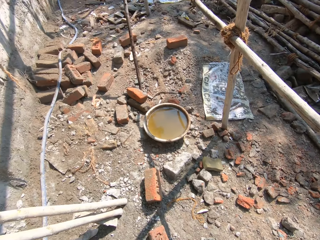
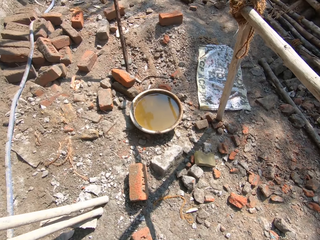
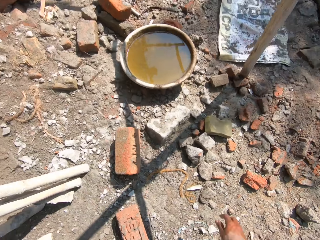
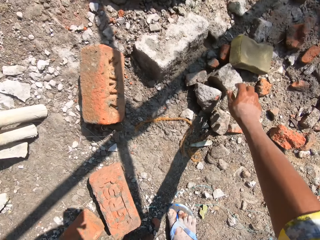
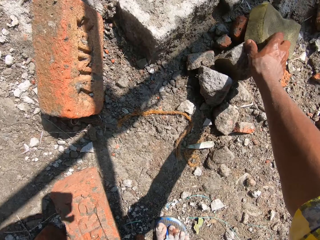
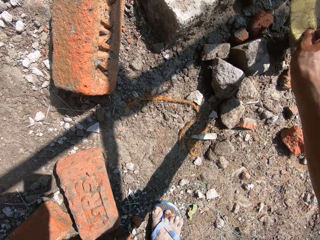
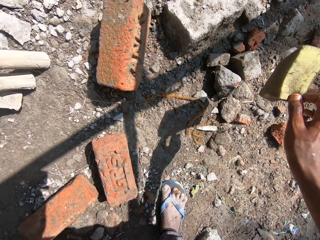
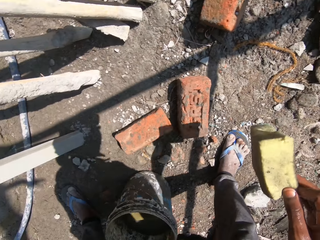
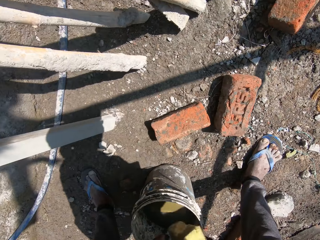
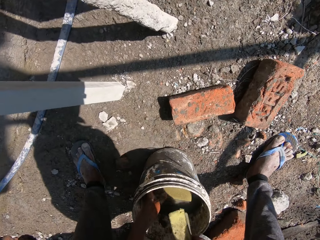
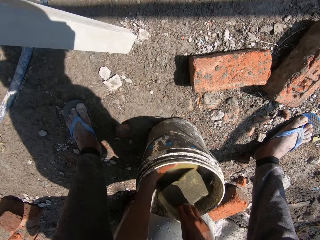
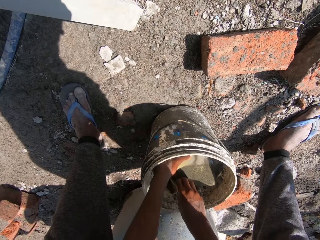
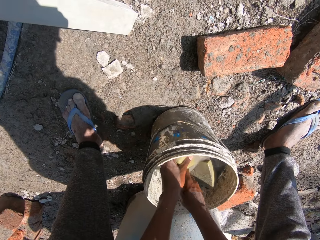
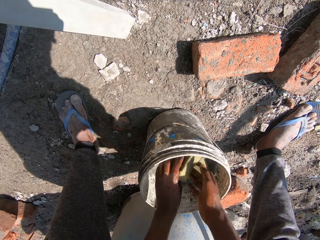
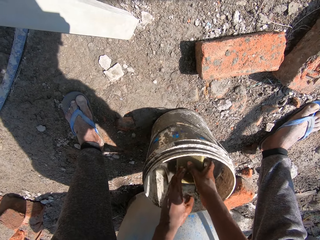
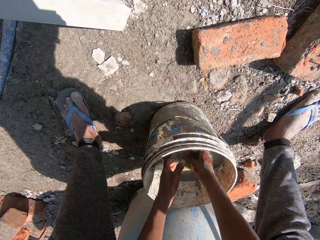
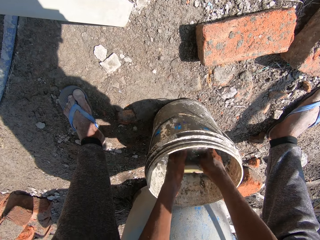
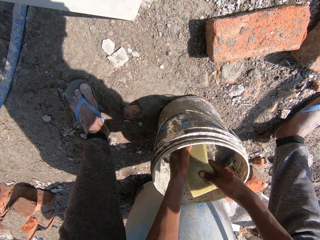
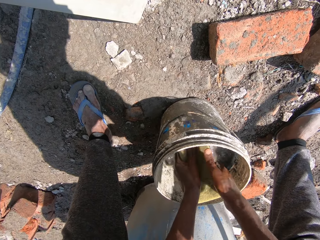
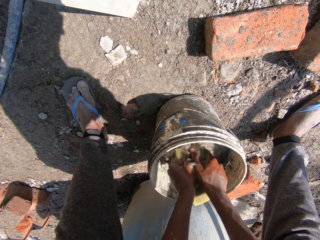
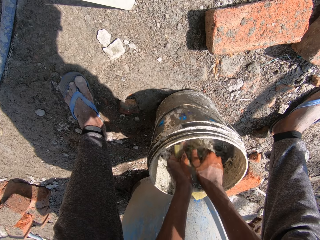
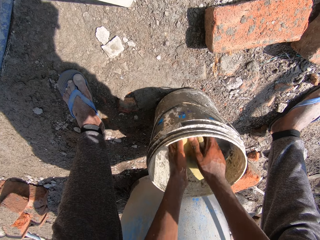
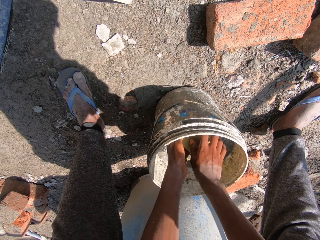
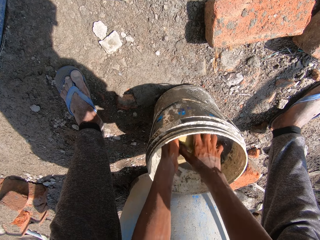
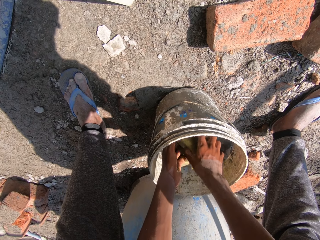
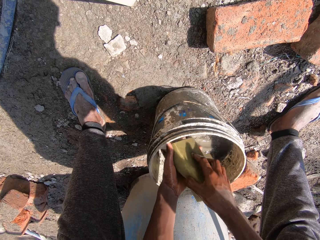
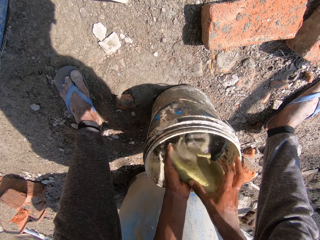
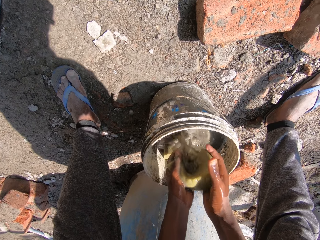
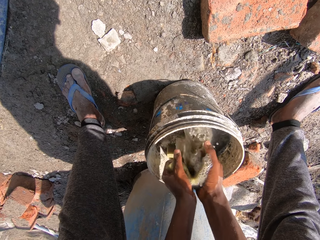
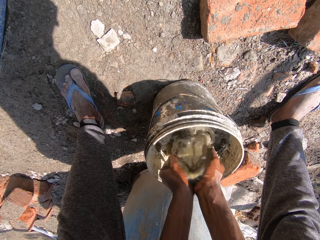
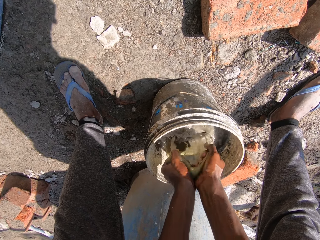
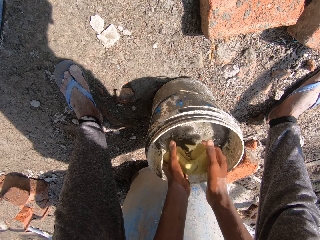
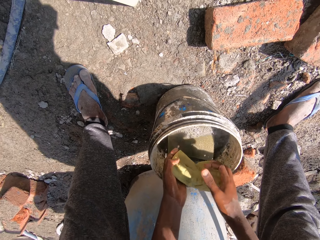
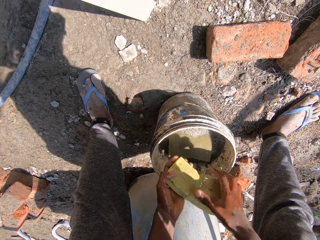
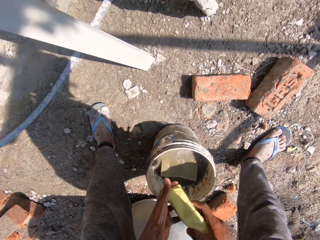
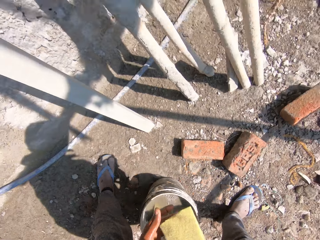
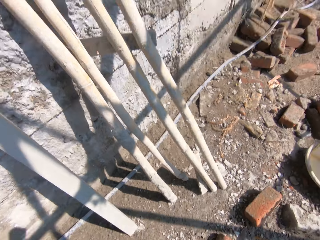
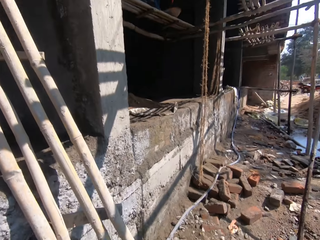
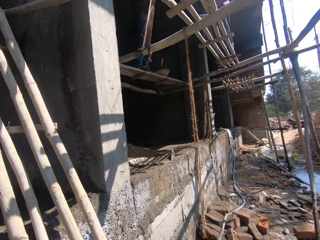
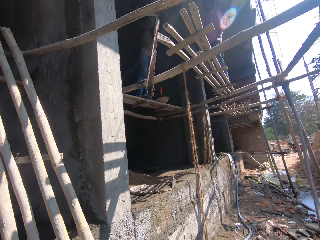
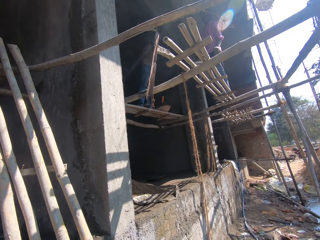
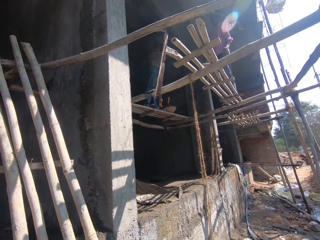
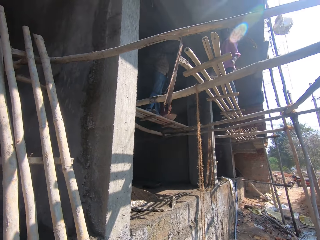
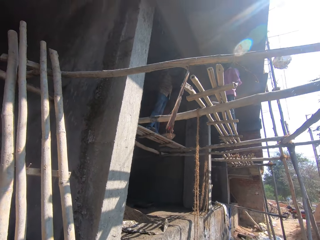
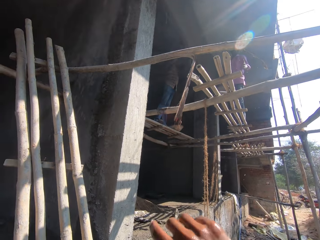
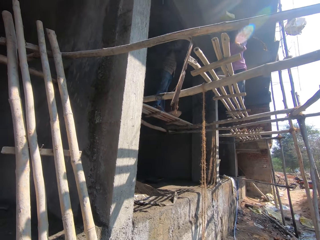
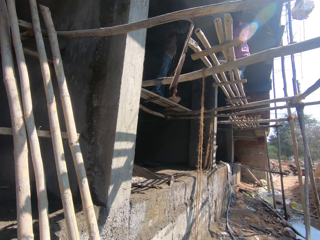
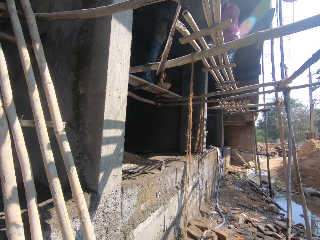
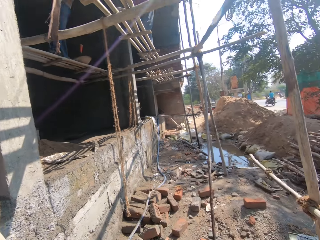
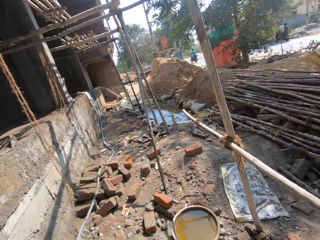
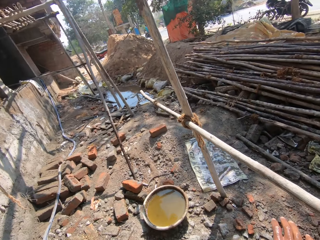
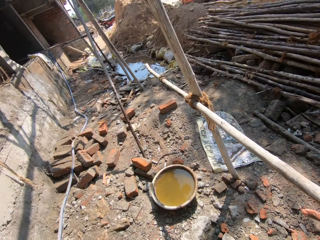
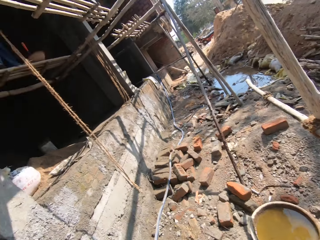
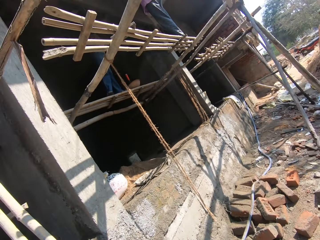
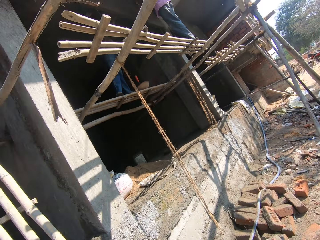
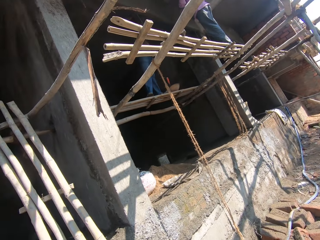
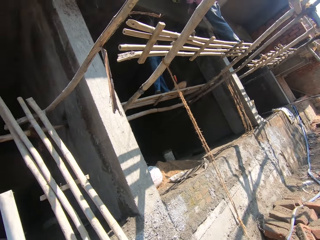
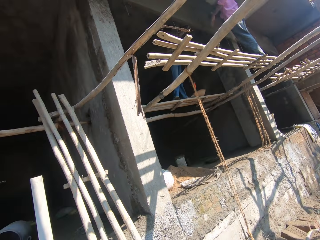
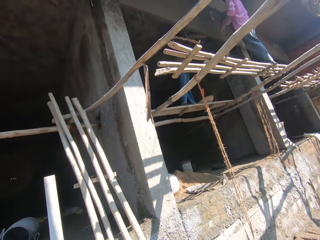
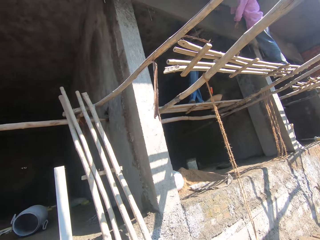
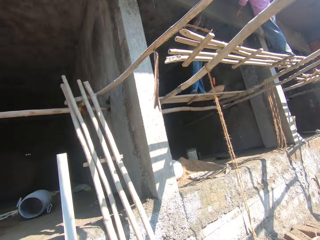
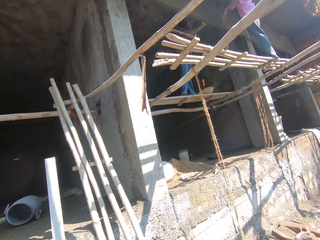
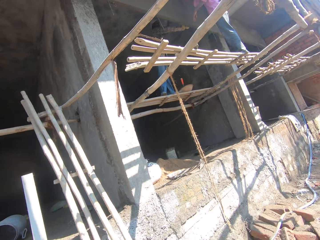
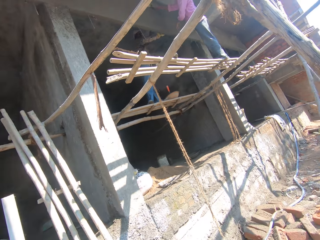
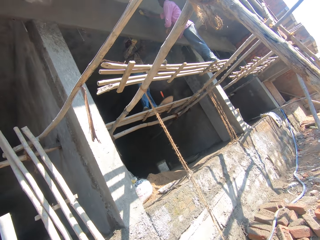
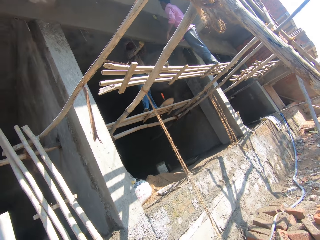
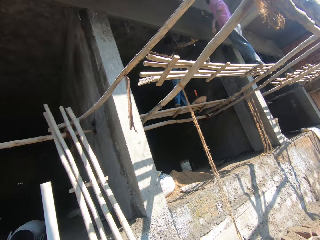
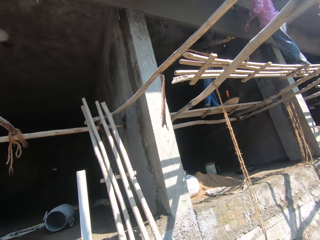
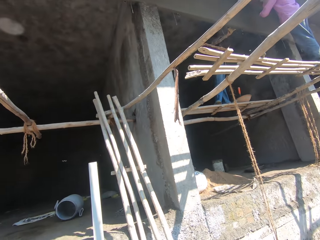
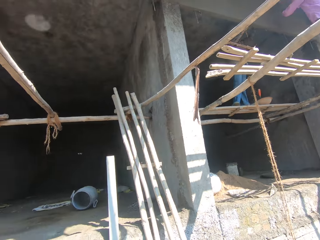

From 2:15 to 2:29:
The camera wearer picks up the sponge on the ground with his right hand. He dips the sponges in the bucket of water. He drops the sponge on the water with his right hand. He squeezes the sponge with both hands. He drops the sponge on the water with both hands. He squeezes the sponge with both hands. He throws the sponge to a person with his right hand. He touches the timber with his right hand.

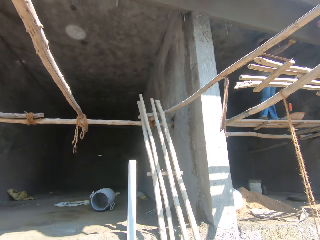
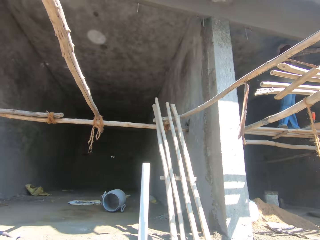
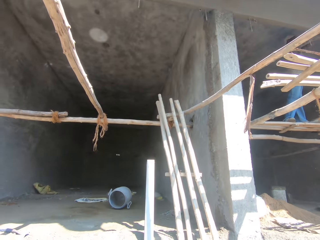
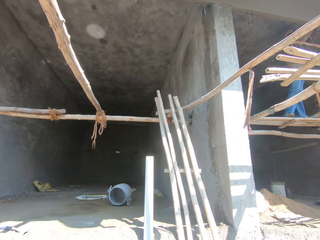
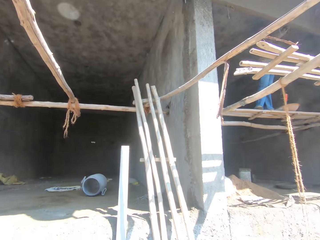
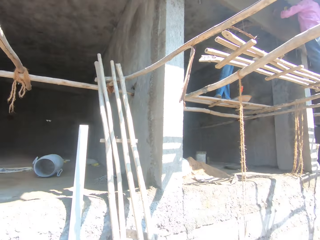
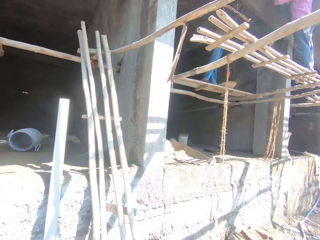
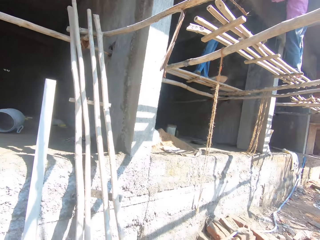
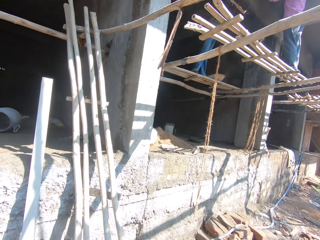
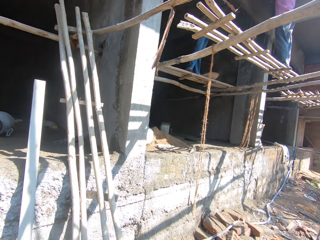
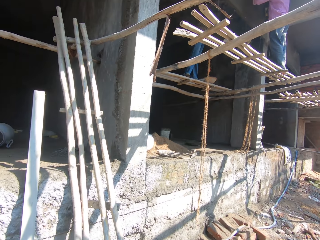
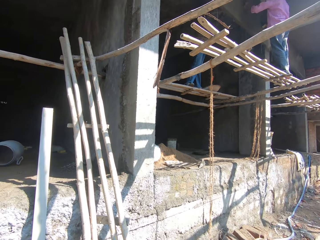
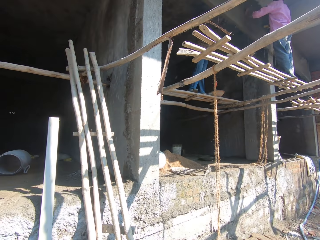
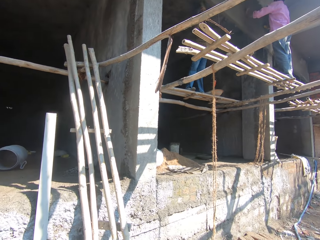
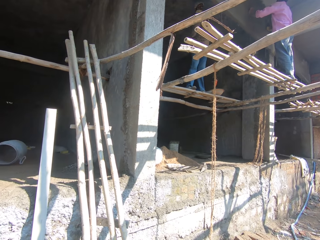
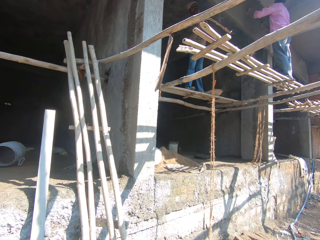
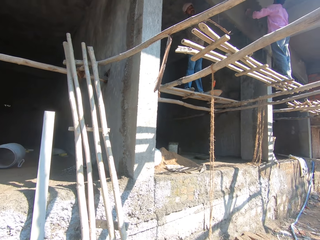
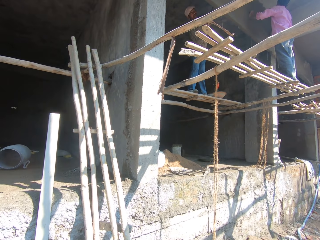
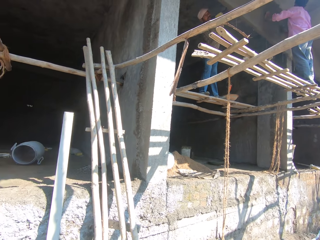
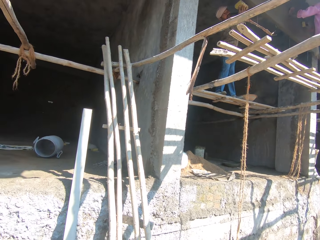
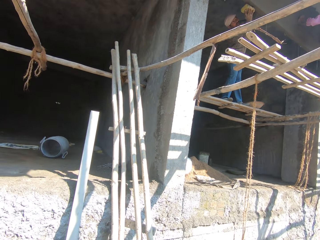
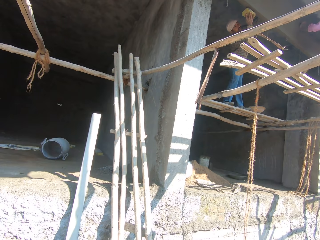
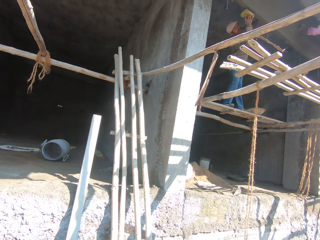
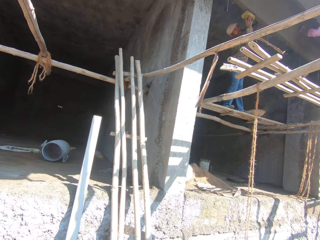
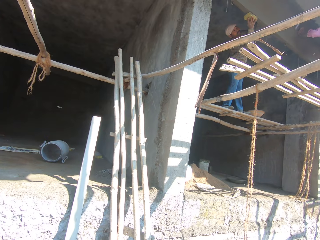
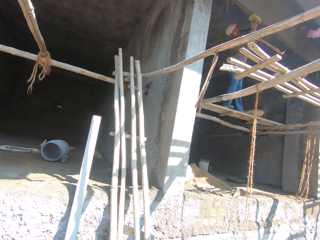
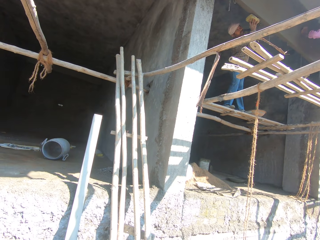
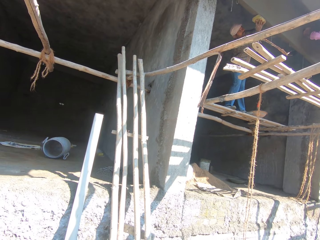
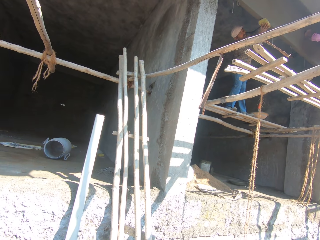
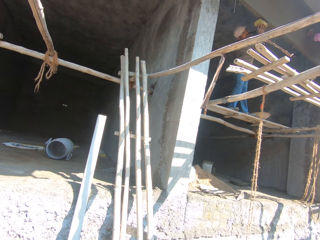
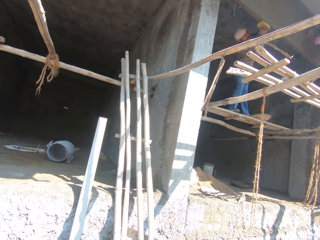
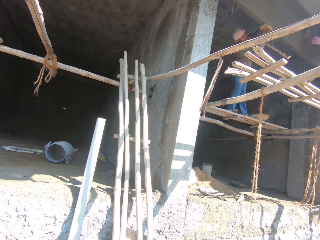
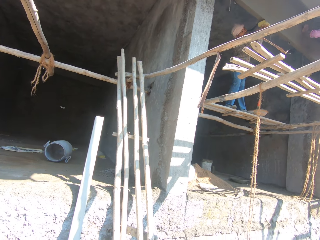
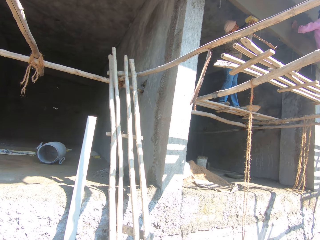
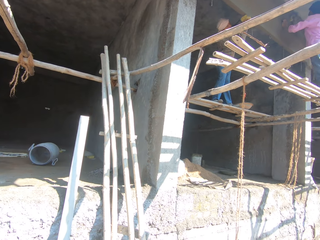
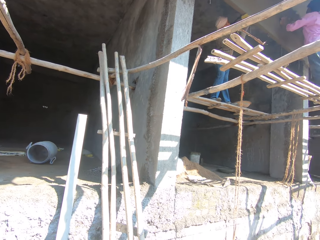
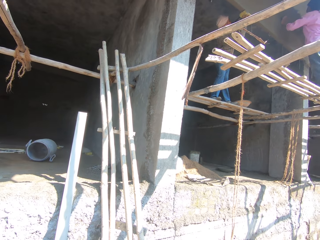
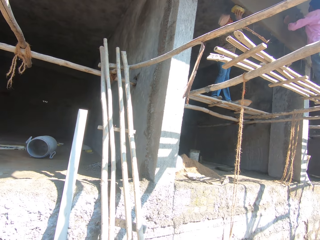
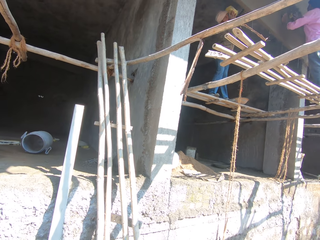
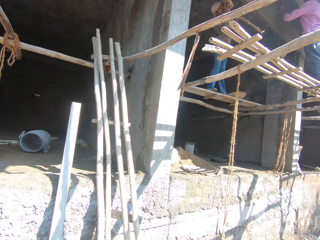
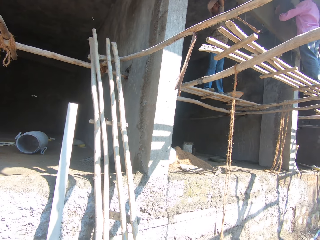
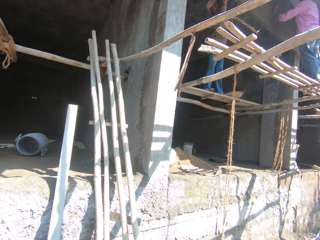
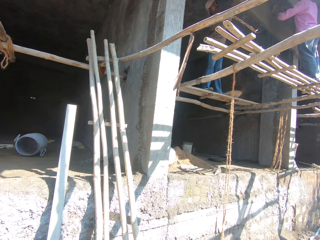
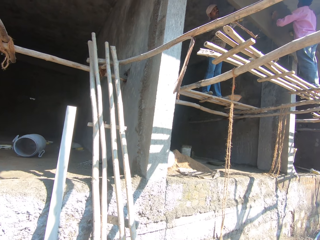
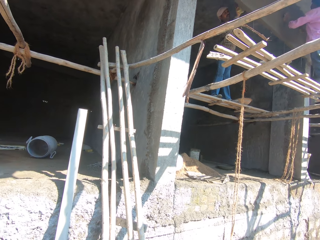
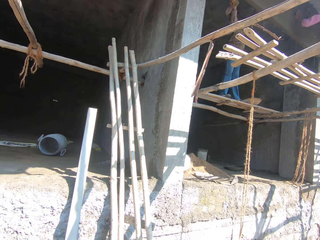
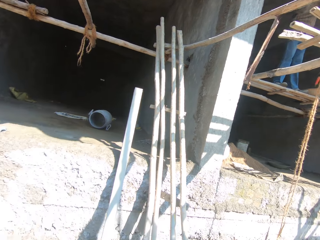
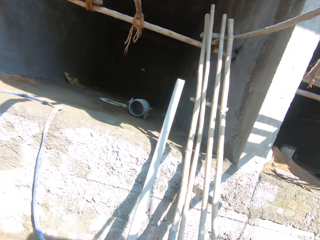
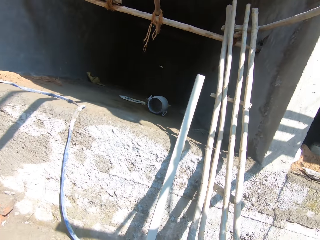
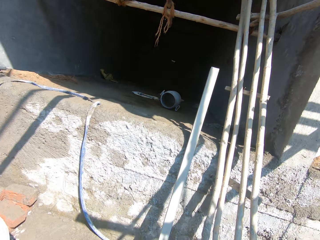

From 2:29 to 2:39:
The camera wearer looks around. A person rubs a wall with a sponge.
